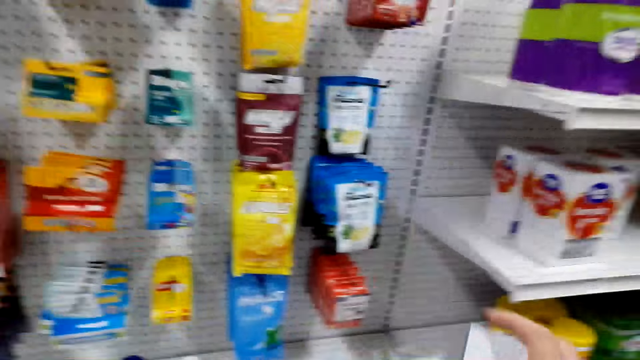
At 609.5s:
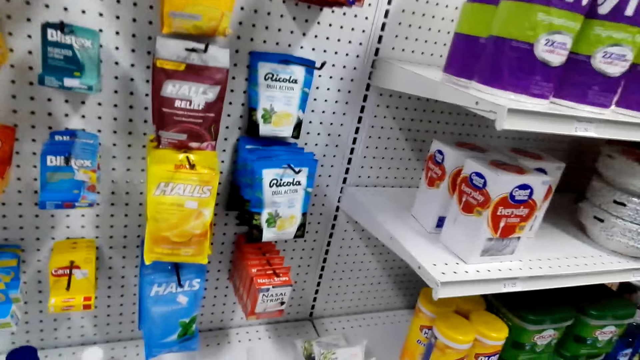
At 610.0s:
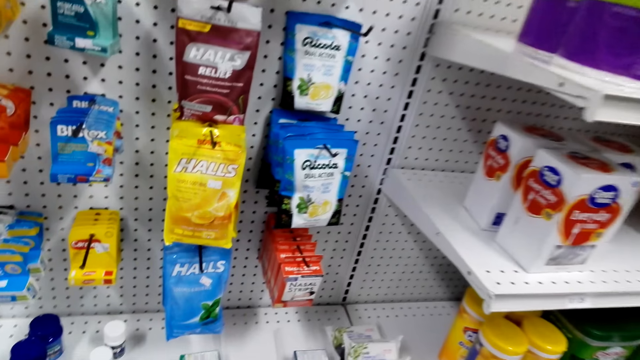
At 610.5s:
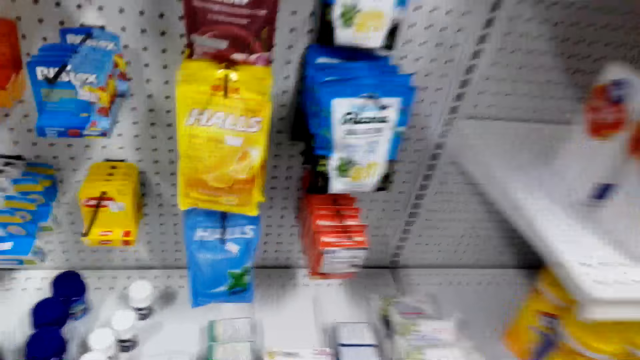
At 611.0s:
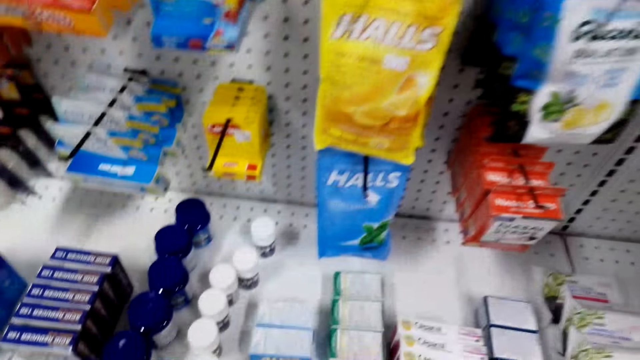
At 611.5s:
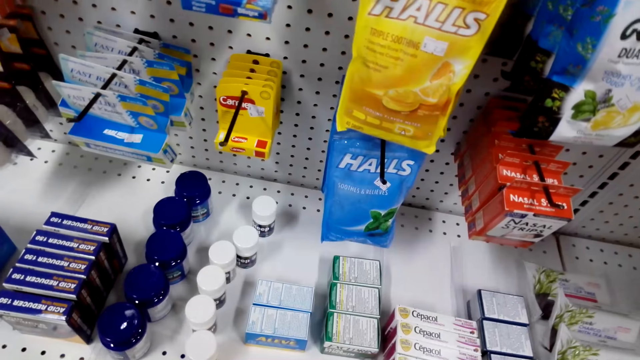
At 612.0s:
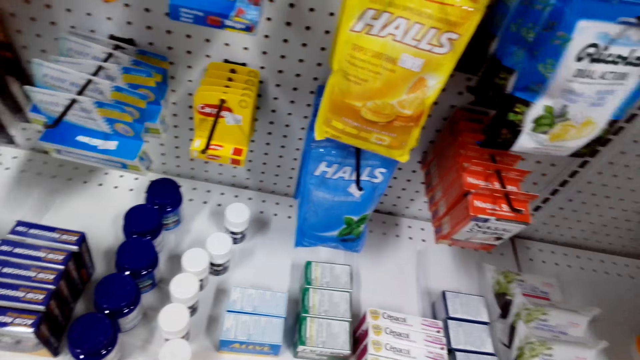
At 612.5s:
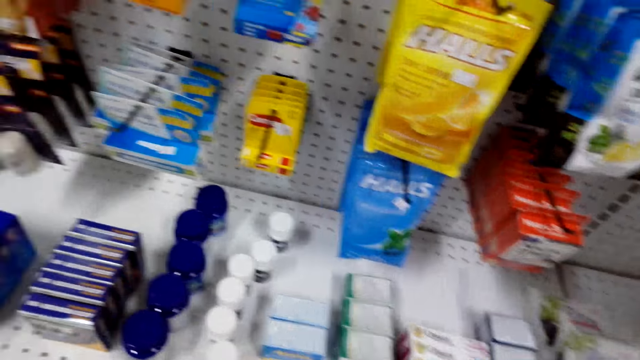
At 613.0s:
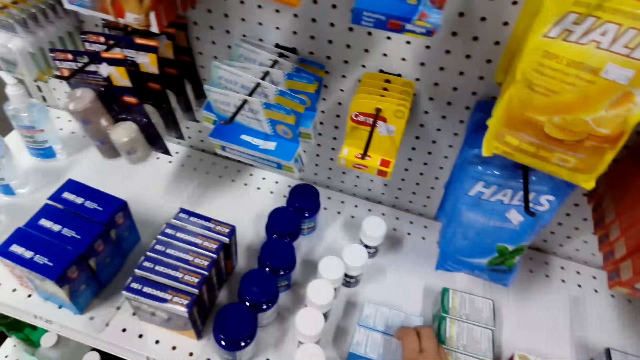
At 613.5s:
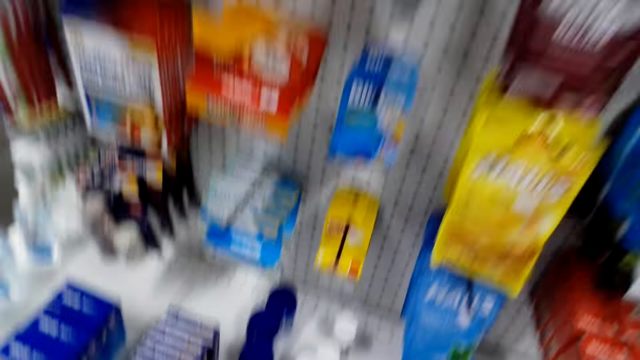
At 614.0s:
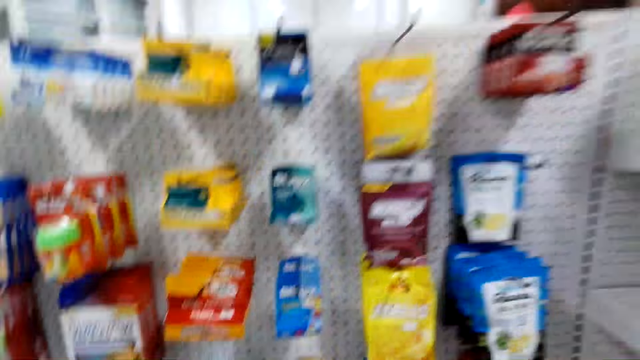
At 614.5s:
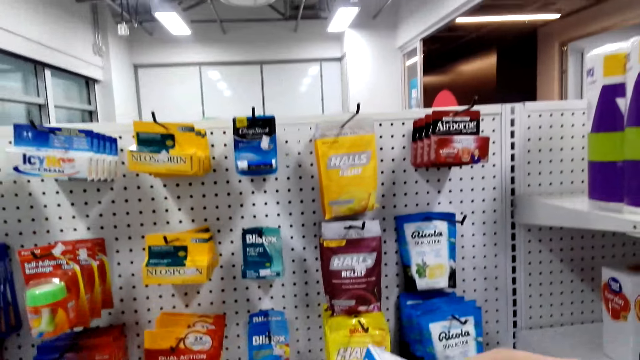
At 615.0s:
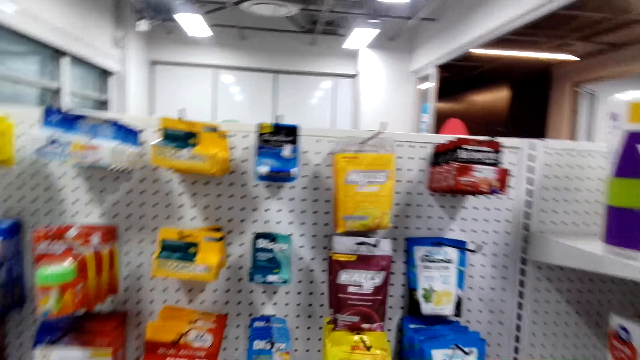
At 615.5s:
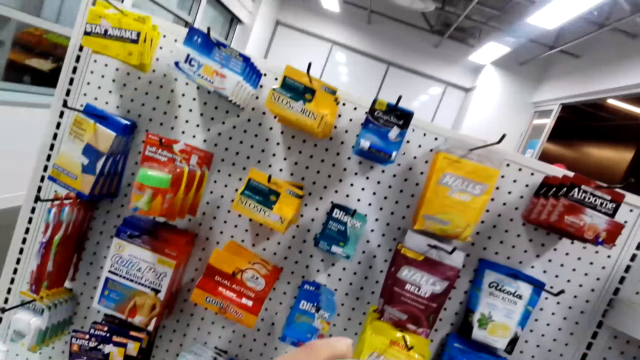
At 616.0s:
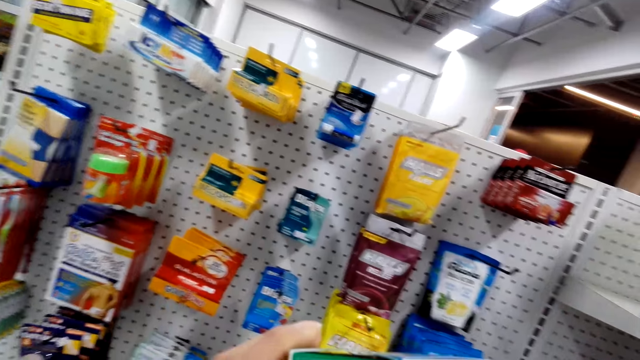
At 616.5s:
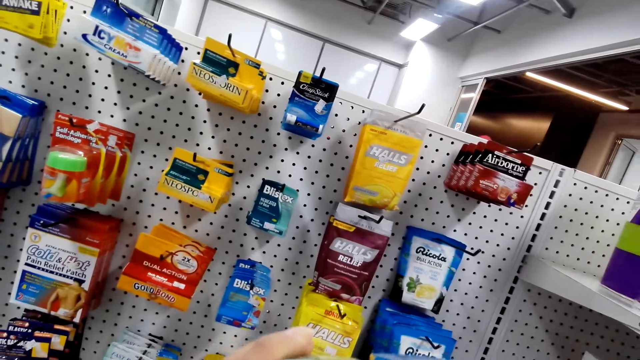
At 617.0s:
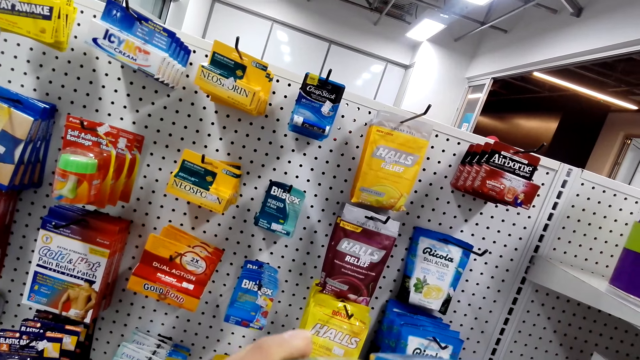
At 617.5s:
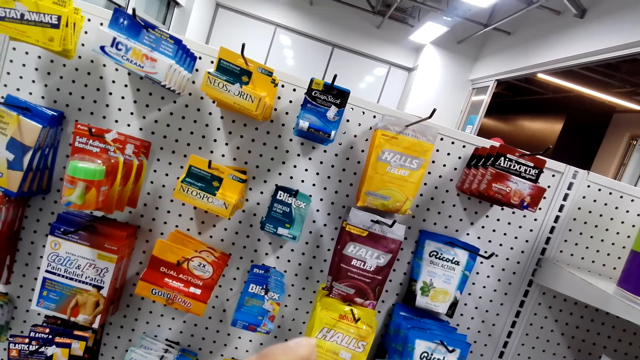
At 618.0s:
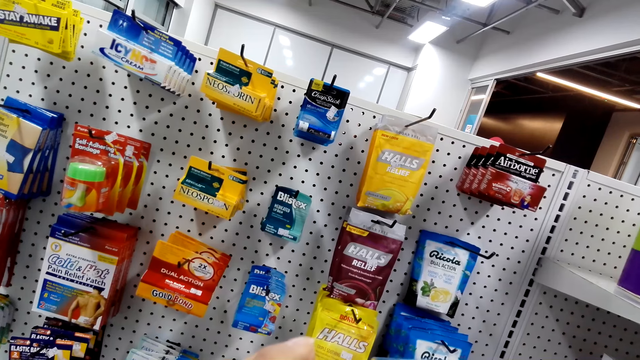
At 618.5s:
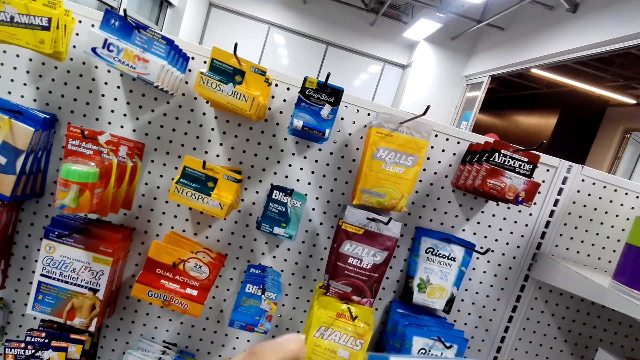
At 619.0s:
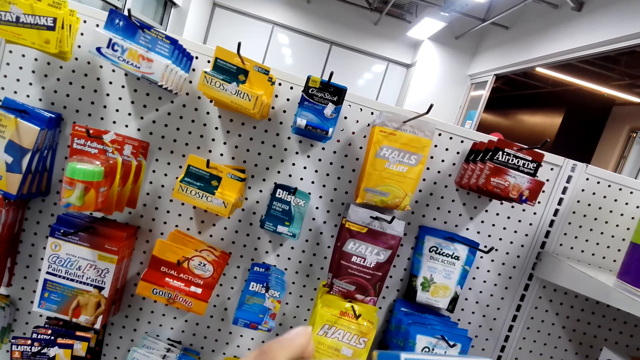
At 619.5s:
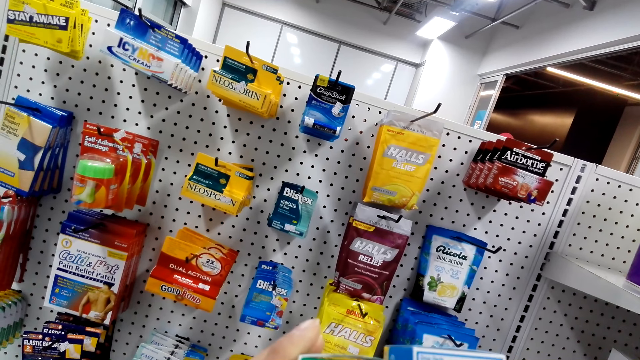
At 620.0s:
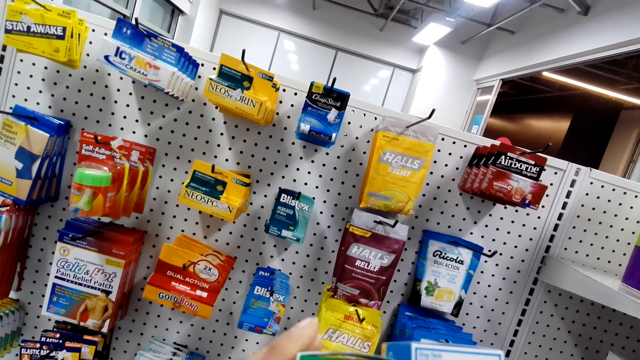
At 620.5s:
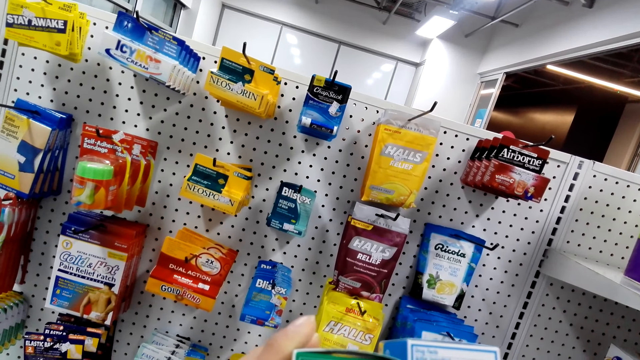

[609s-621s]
The camera wearer places the medicine box on the shelf. They pick up the medicine box. They place back the medication on the shelf.

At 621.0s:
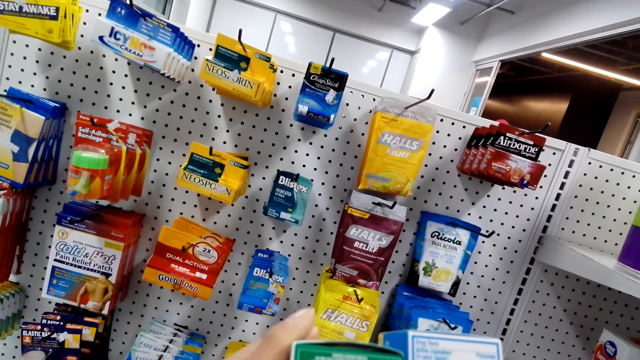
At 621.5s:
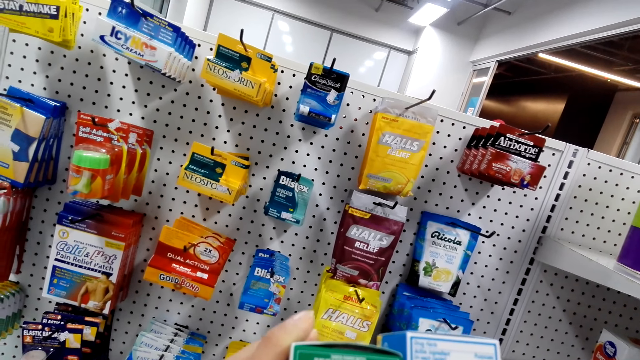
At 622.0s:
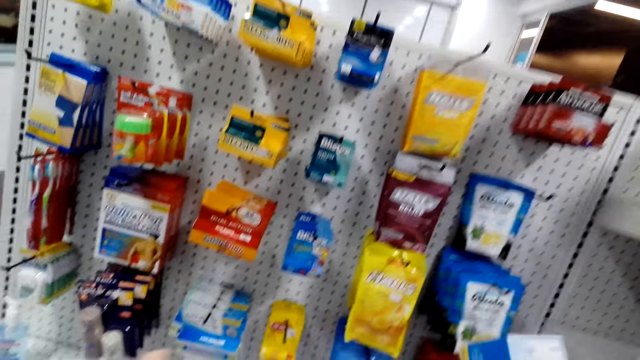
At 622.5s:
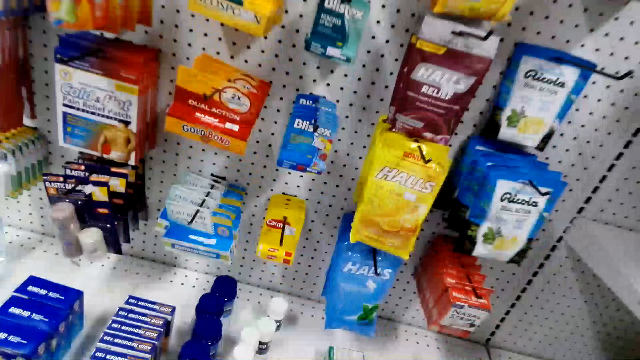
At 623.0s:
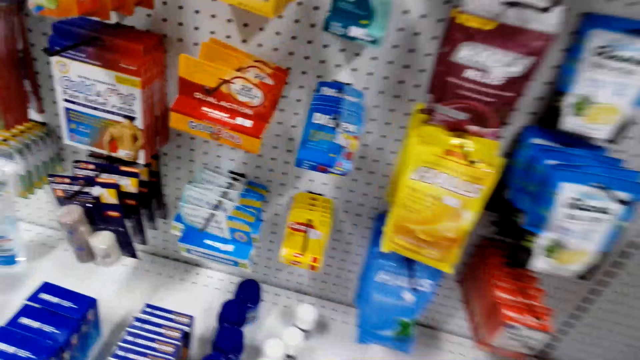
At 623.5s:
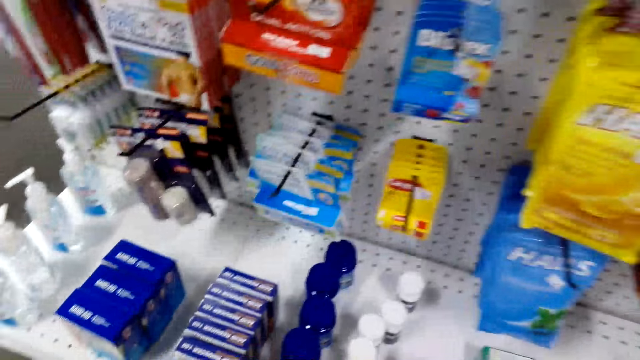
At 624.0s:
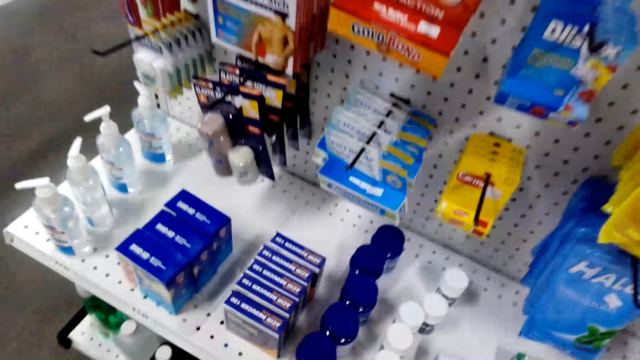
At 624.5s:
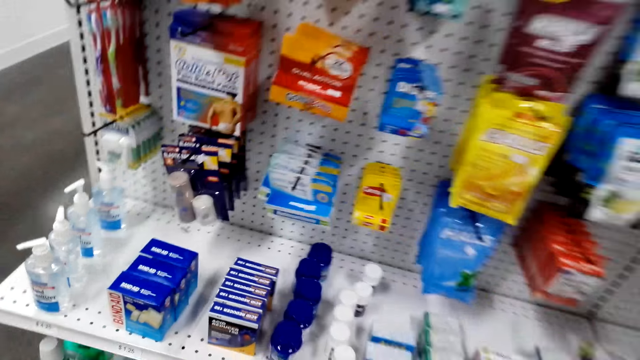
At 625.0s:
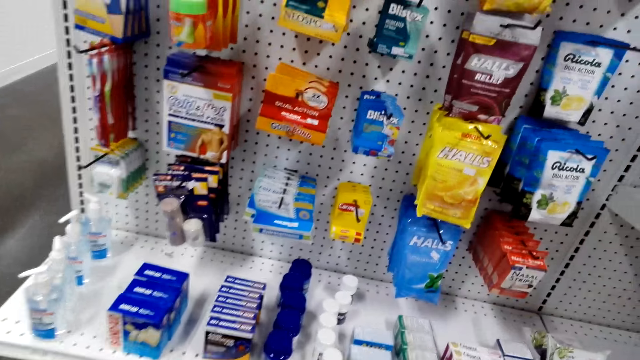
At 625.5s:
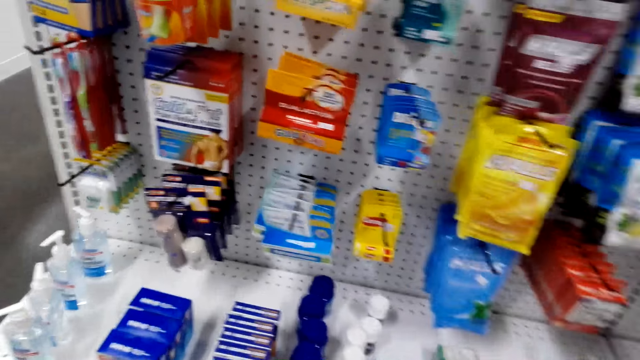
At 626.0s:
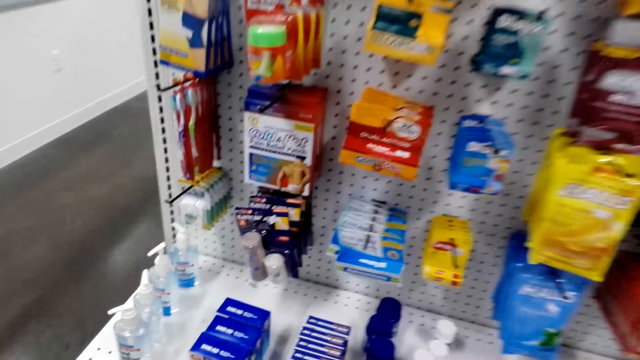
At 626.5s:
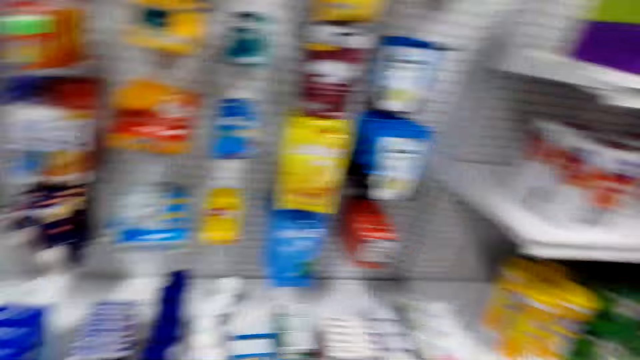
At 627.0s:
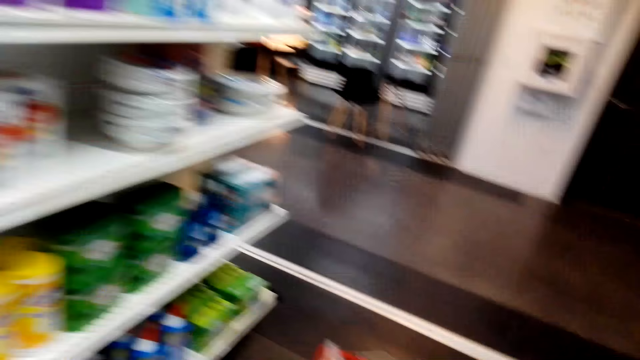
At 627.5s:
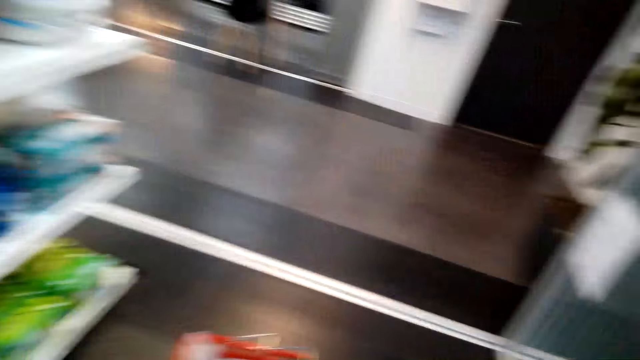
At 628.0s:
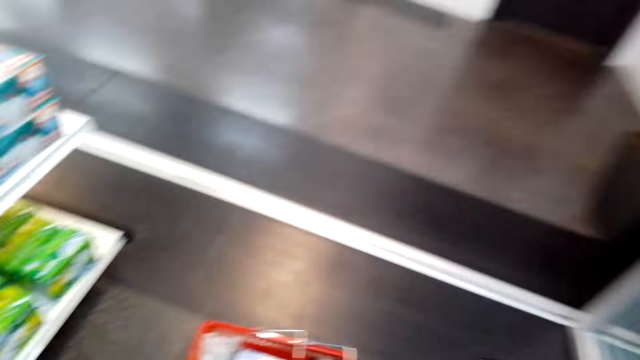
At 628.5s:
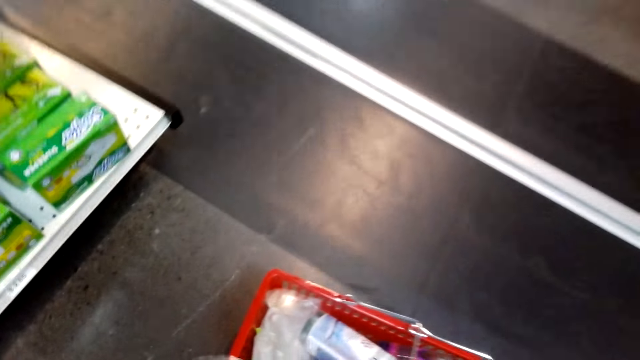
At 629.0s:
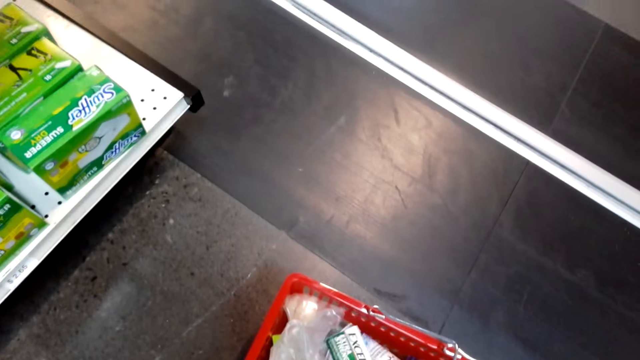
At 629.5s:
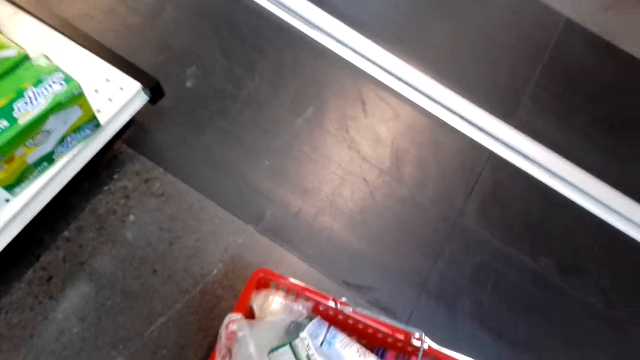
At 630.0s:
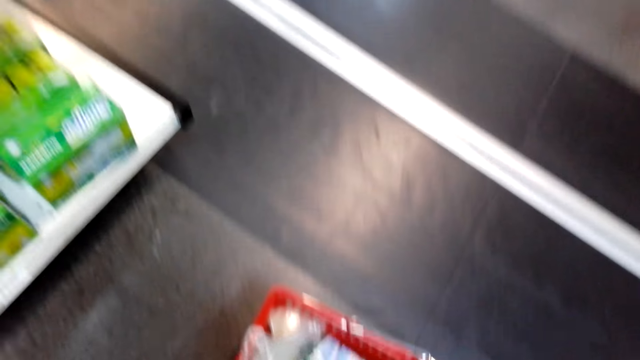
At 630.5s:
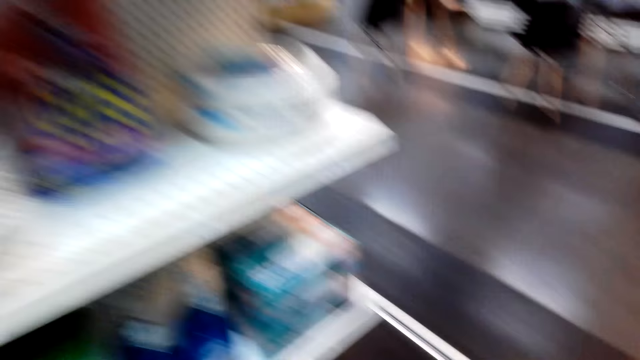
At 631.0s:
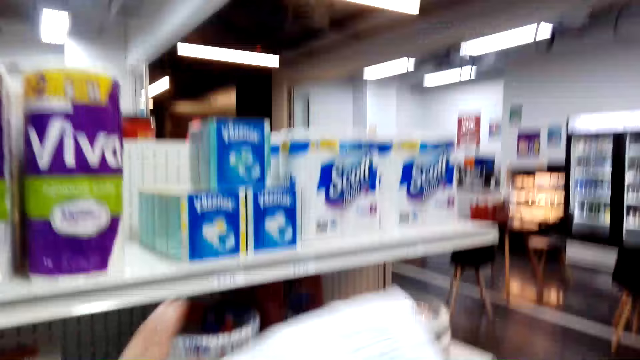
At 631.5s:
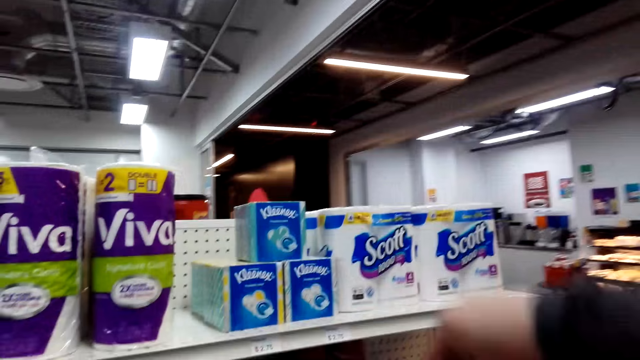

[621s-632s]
The camera wearer places the medicine box on the shelf. They move around. They put the medication in the trolley.
